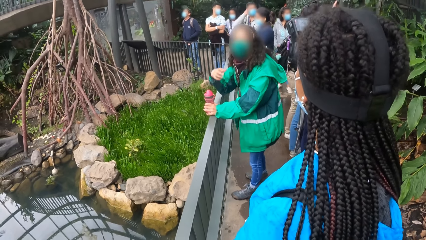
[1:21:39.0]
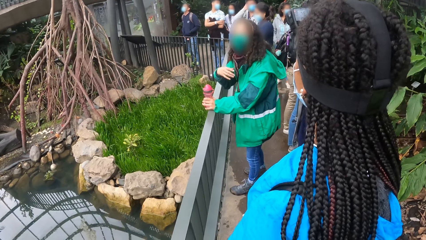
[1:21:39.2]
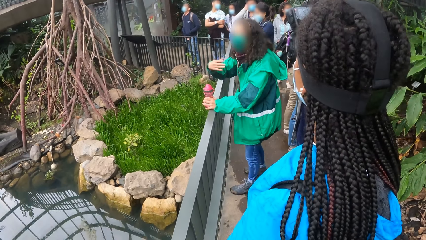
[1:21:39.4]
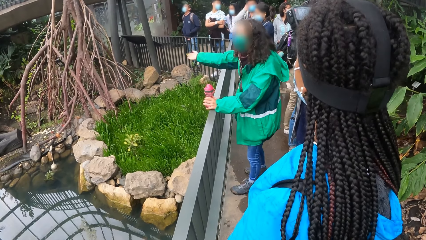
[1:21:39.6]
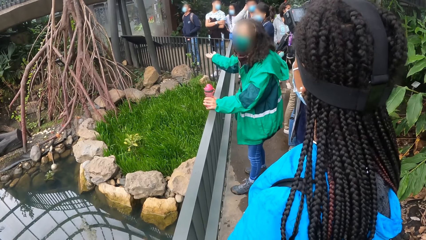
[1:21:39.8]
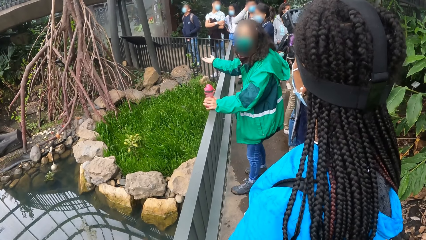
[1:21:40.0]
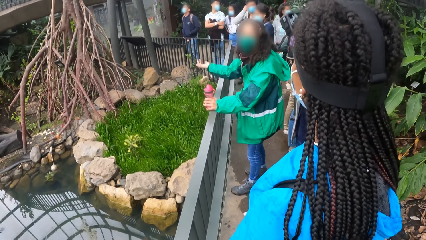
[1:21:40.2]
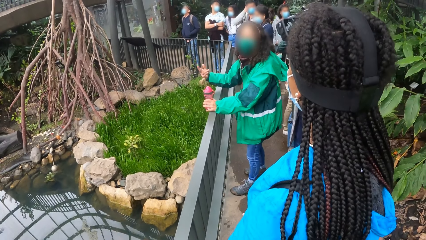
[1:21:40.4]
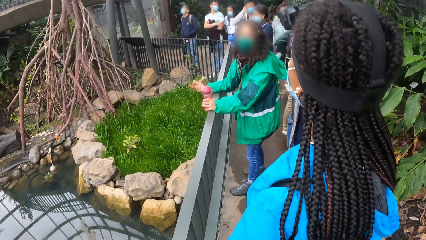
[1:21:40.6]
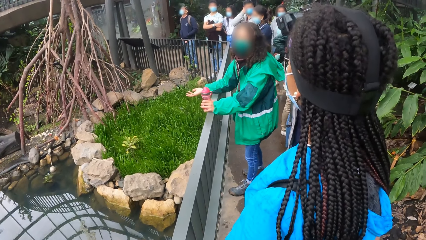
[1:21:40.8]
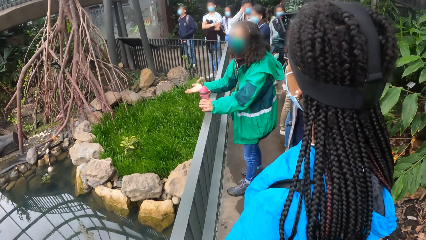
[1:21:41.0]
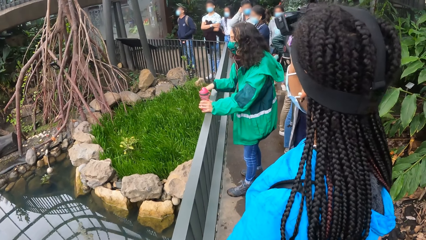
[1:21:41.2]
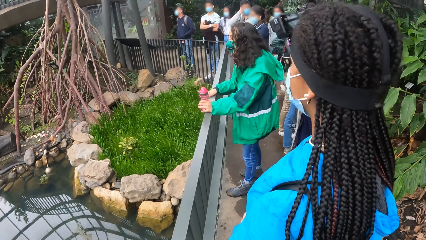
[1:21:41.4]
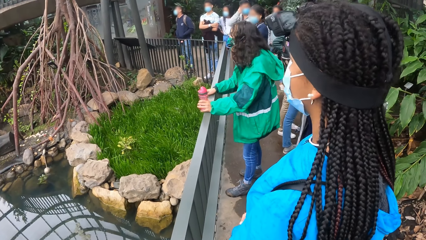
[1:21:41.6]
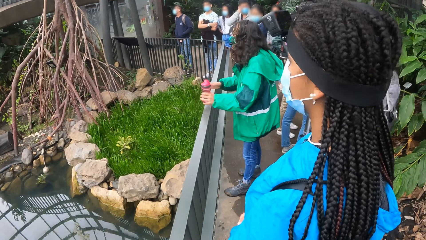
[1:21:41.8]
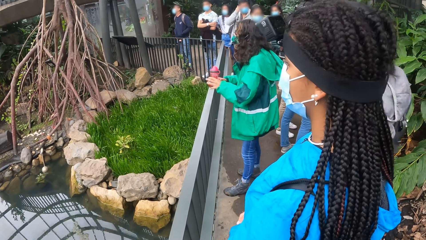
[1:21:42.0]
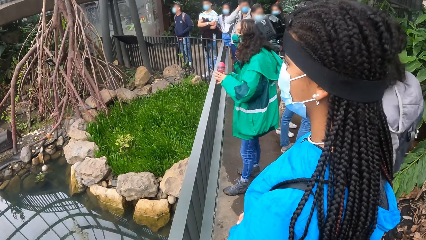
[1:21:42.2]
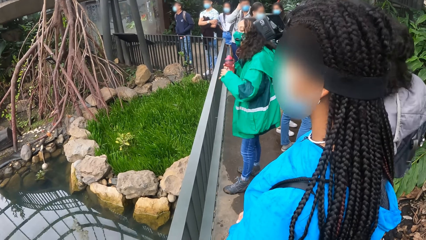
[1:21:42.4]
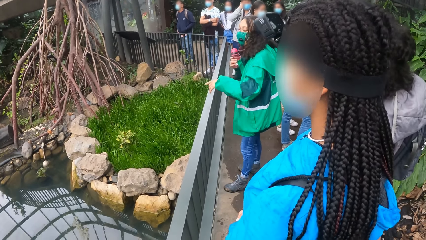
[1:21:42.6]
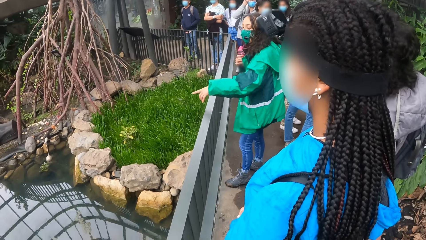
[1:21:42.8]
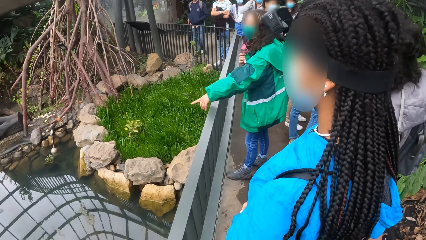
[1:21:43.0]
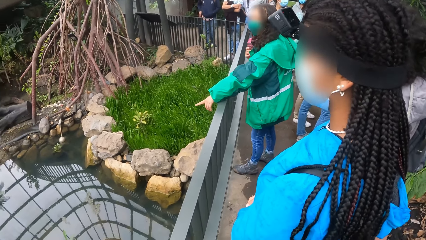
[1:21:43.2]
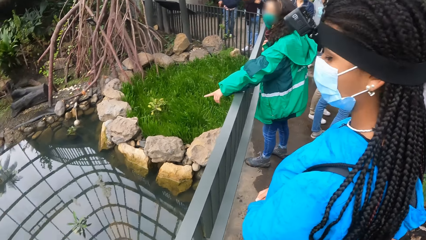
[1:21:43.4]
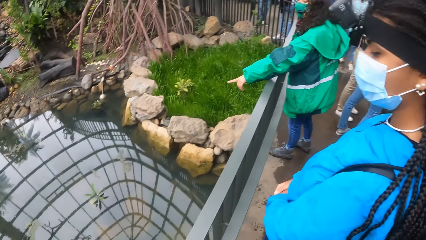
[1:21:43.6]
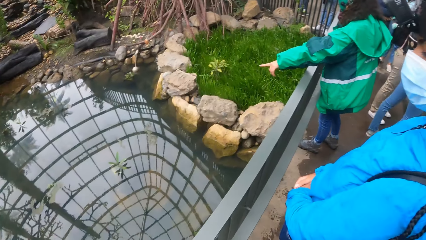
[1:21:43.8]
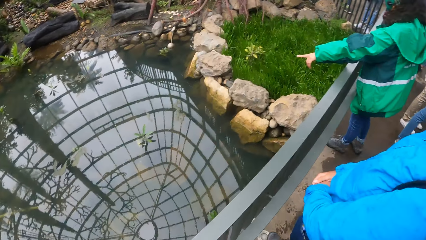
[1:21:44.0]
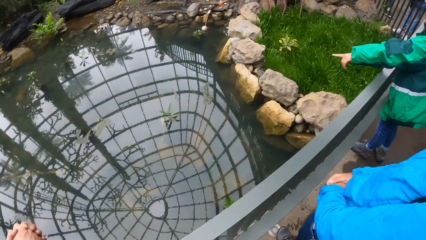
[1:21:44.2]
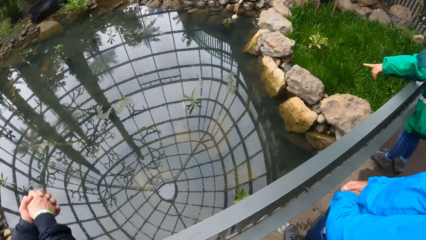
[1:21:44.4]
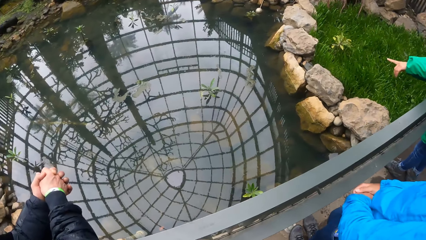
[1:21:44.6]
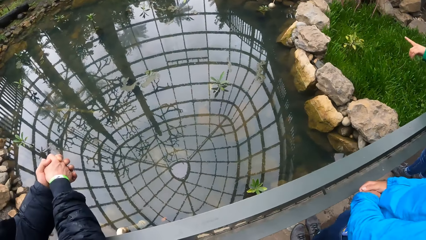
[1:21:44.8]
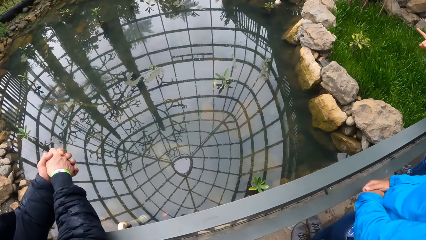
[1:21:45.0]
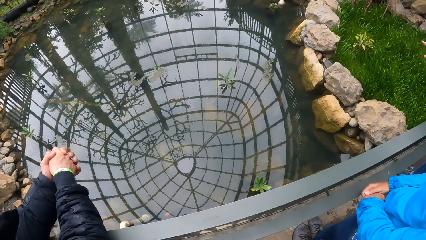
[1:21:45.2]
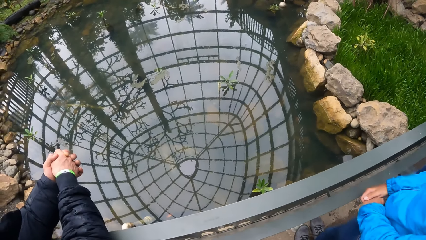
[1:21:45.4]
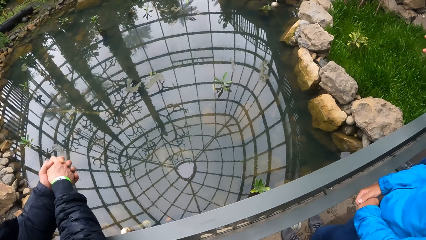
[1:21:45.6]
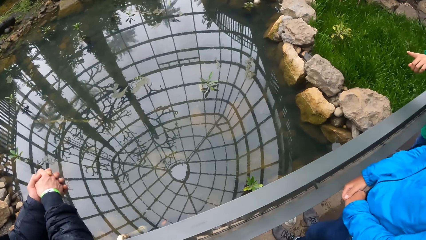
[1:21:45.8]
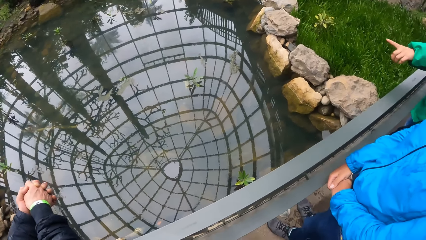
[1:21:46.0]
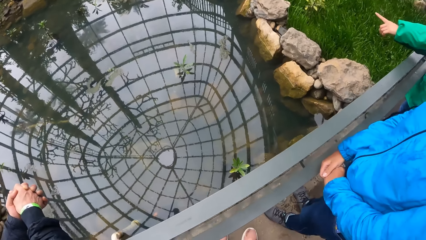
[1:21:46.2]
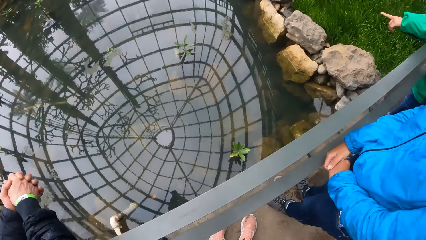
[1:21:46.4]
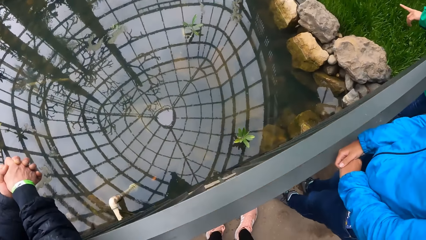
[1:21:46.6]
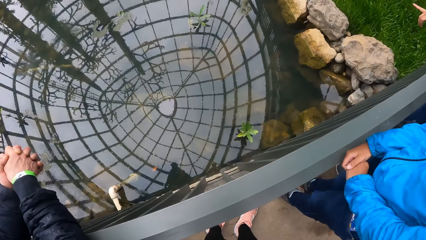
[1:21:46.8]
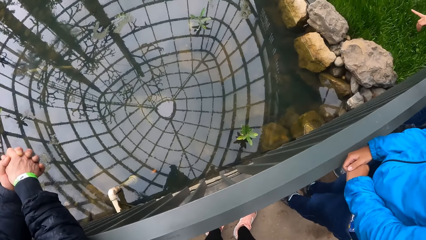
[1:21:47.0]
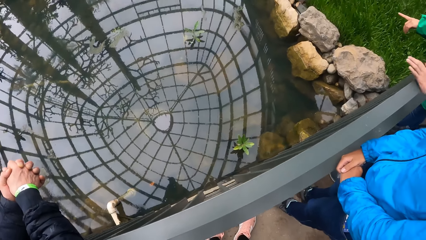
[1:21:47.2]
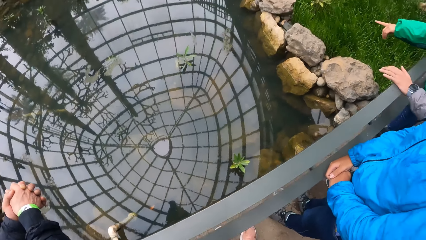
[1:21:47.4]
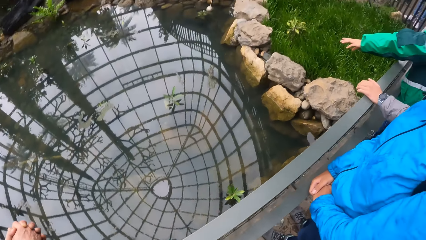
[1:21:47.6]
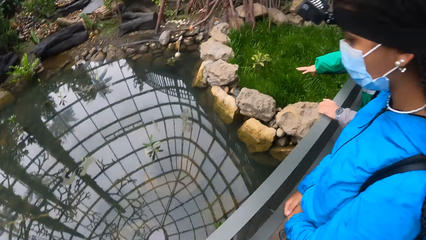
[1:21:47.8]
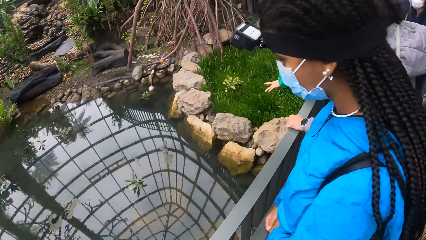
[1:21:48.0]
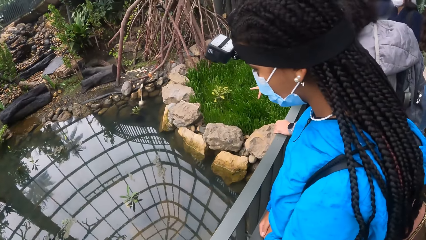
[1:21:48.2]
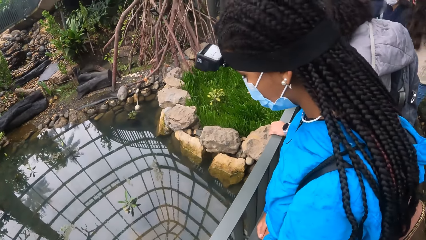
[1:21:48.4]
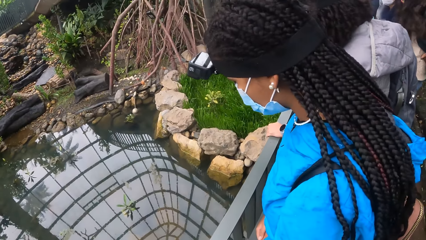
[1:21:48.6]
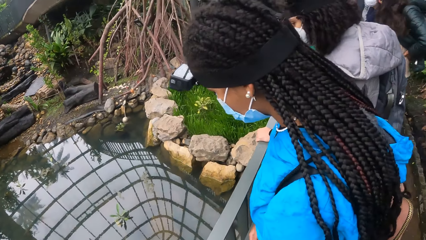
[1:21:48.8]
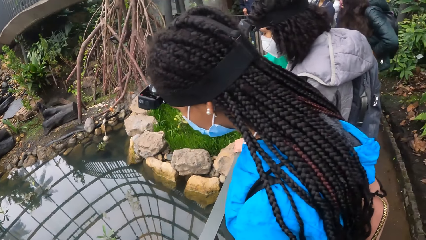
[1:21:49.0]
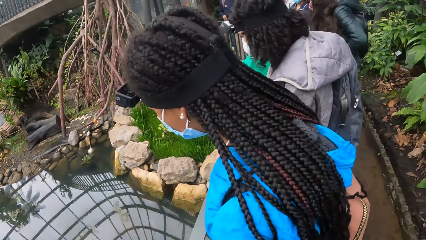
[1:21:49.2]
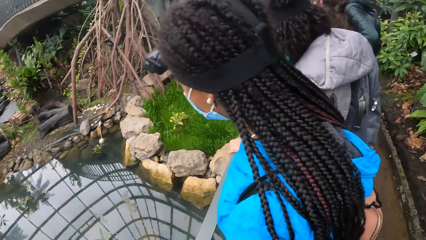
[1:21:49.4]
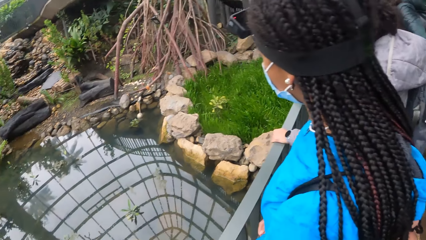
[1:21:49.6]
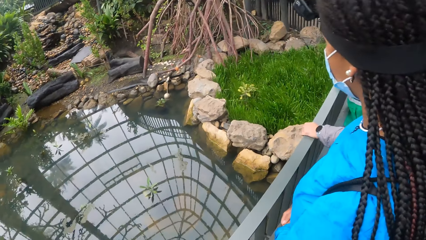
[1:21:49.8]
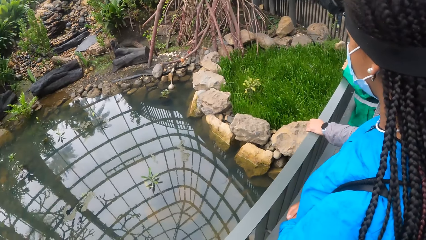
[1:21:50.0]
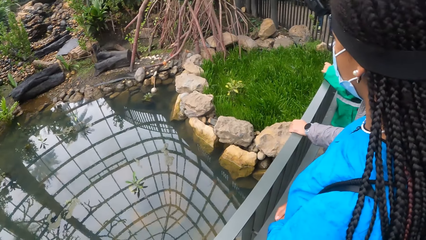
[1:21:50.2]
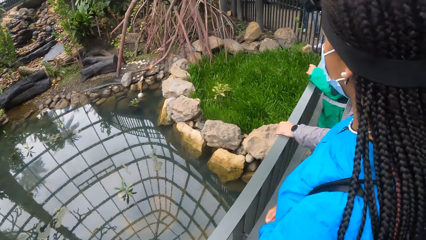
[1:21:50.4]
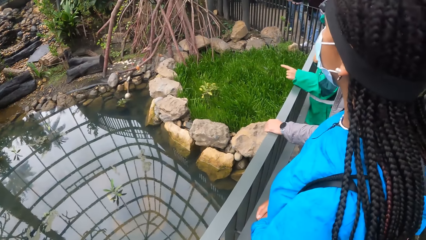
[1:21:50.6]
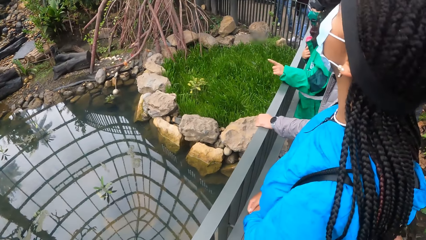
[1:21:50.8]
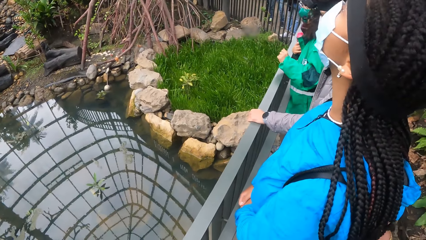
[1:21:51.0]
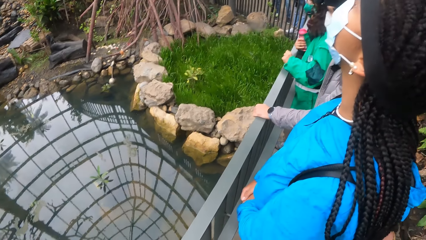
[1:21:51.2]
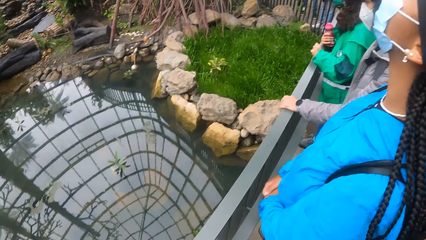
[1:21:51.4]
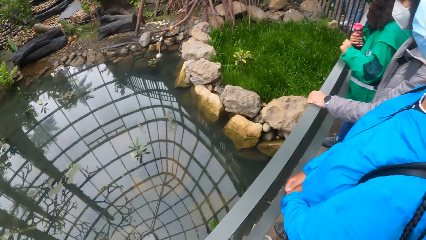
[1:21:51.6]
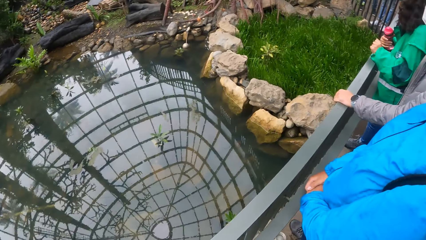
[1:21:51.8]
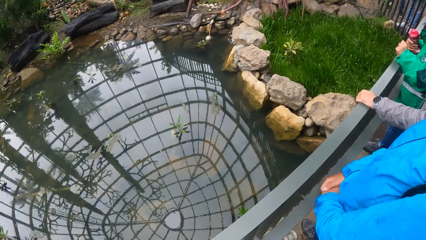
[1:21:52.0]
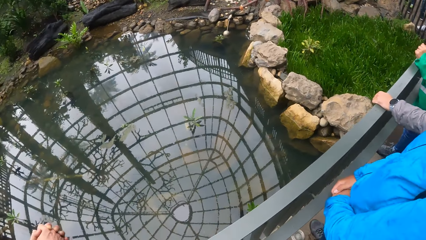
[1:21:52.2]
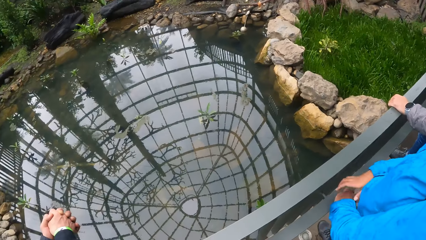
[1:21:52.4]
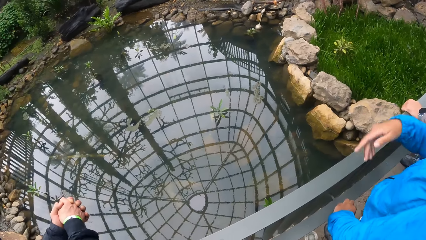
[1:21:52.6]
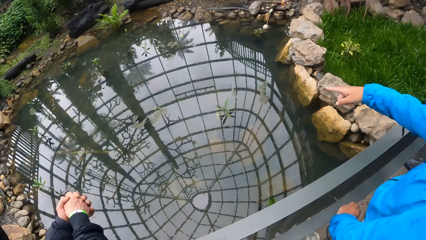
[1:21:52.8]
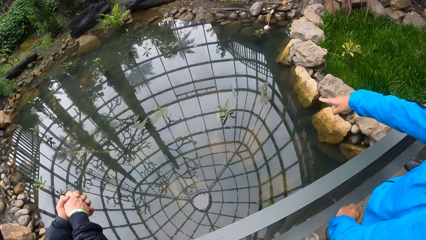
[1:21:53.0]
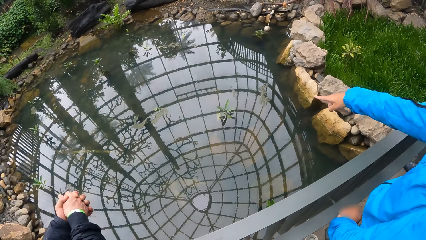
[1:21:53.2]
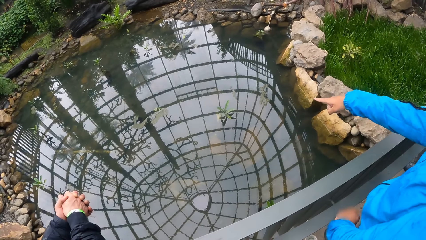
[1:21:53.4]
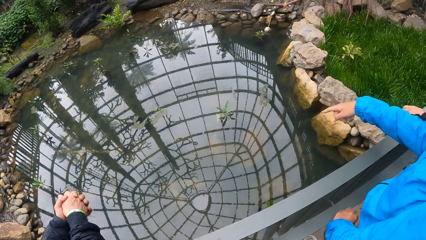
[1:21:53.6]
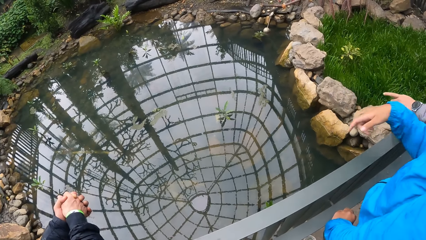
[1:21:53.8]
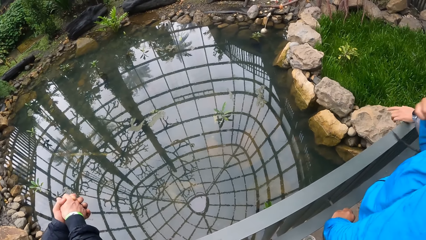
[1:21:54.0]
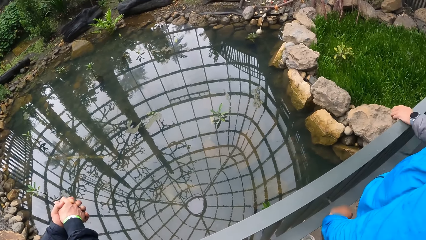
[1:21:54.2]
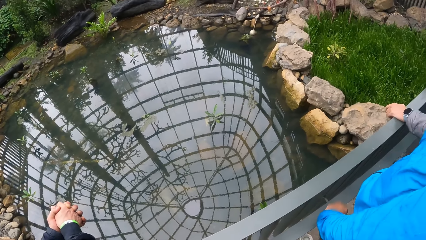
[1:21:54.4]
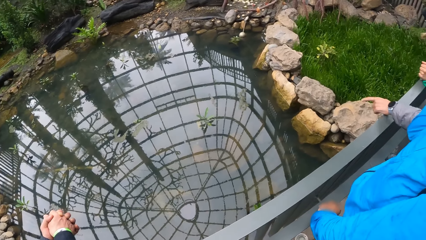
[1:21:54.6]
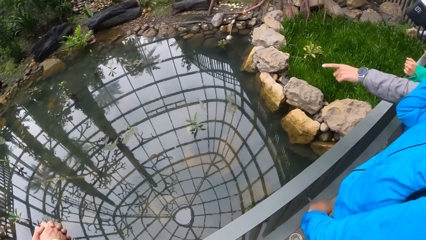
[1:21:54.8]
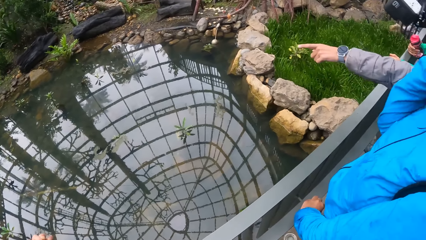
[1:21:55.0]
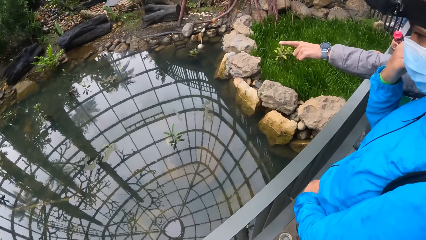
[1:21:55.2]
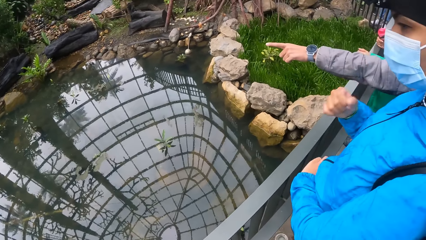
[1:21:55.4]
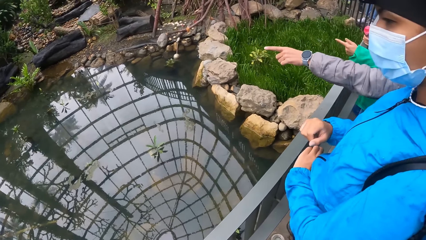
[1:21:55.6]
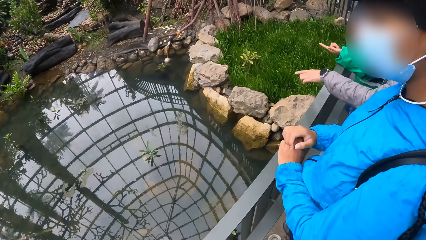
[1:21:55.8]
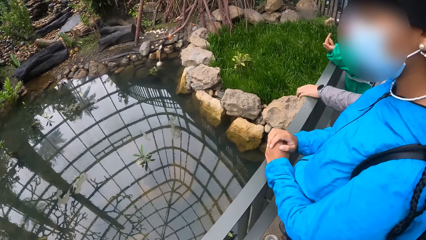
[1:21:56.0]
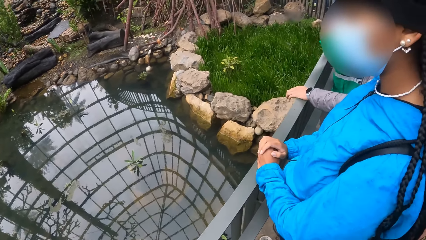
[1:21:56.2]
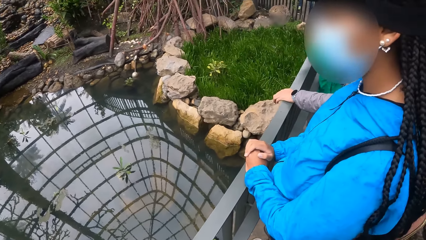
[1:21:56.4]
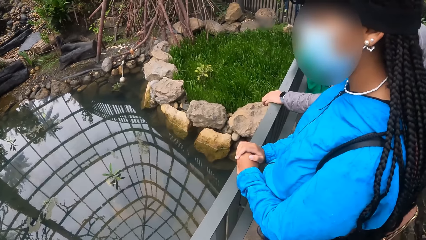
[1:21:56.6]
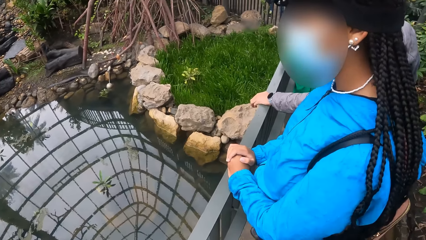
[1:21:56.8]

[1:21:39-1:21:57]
The lady points into a river with her left hand. The camera wearer looks into the river. The other lady looks into the river. A man stands on the bridge.
